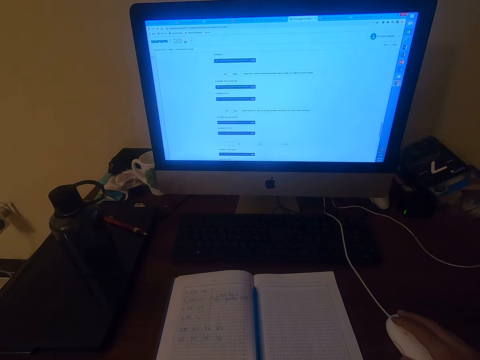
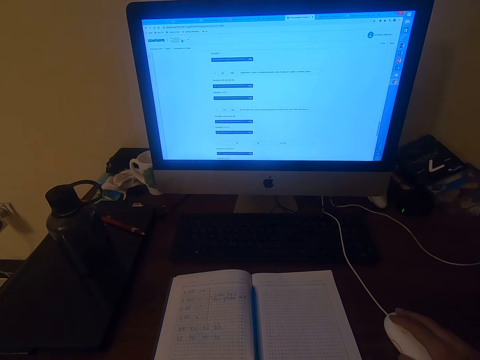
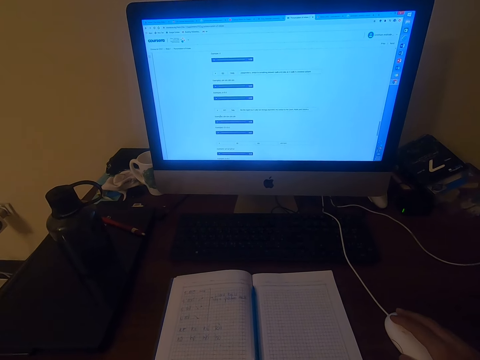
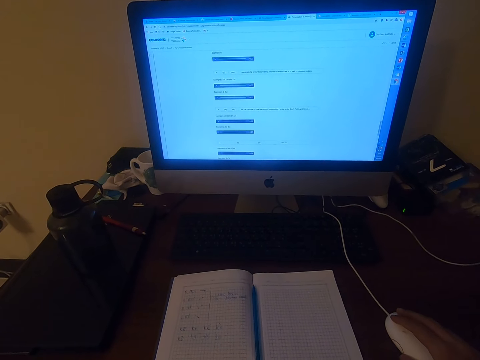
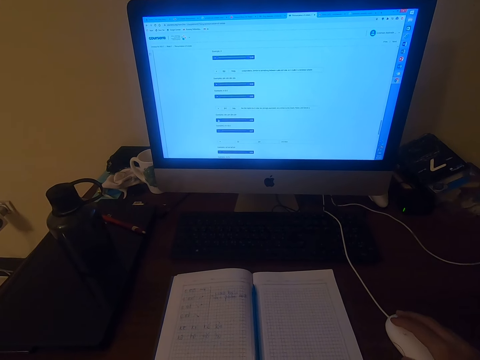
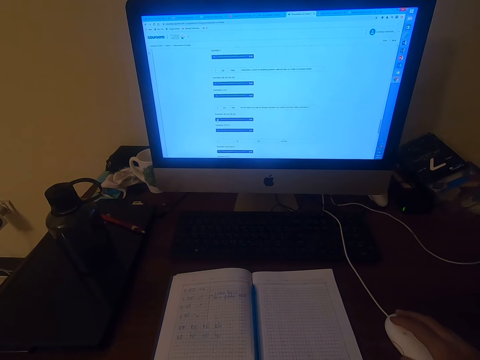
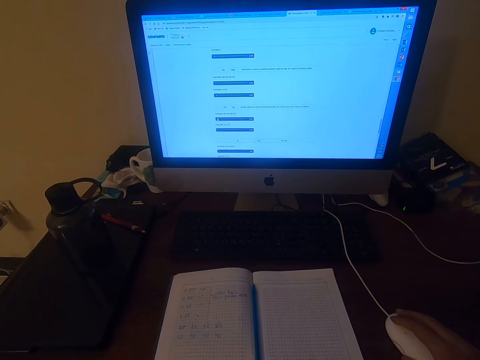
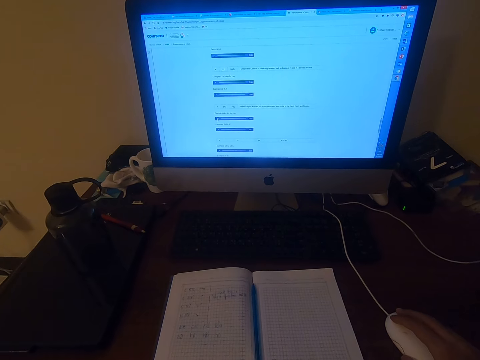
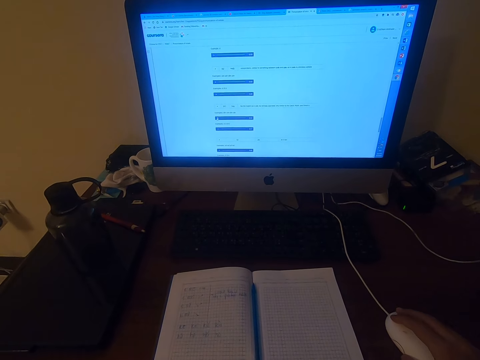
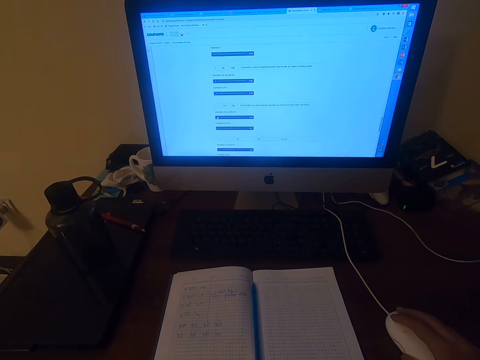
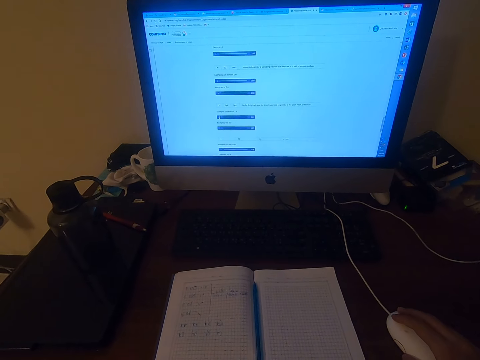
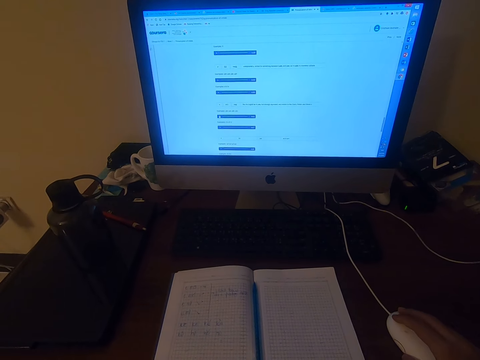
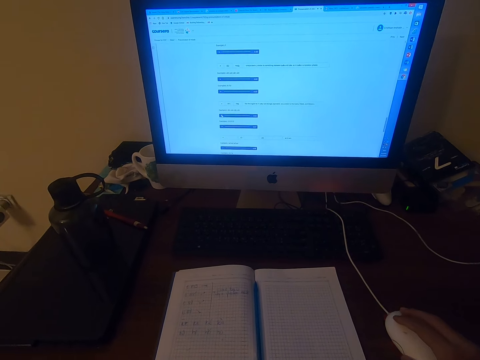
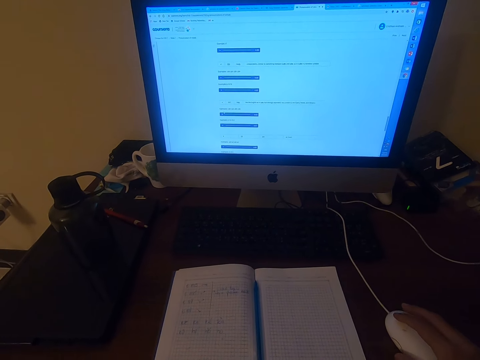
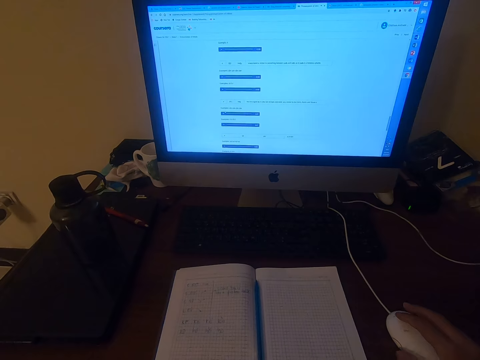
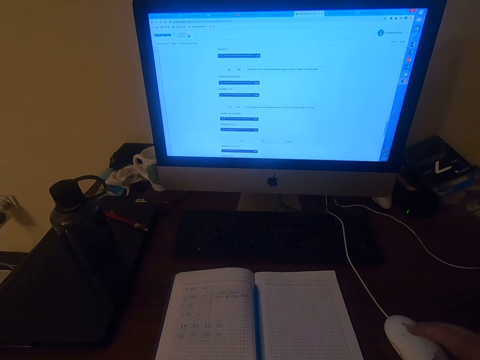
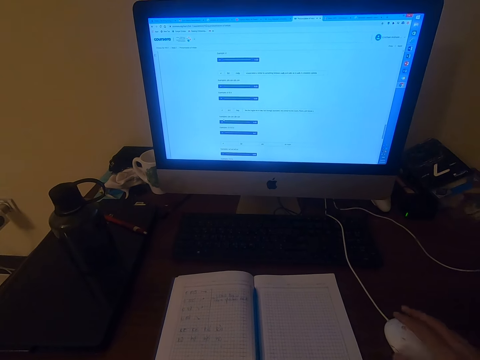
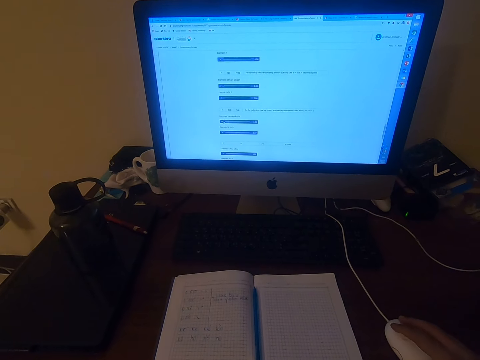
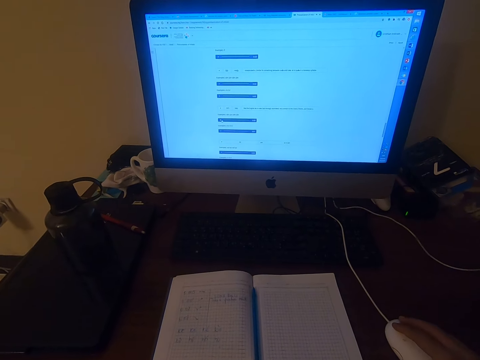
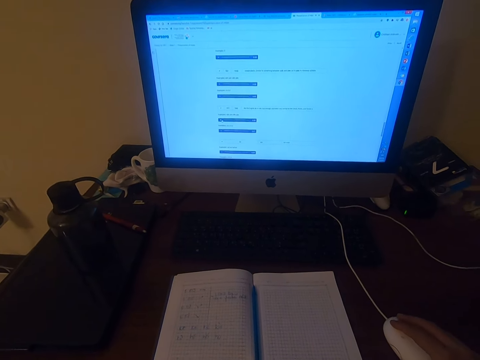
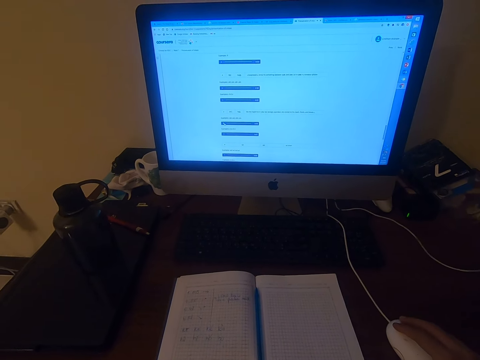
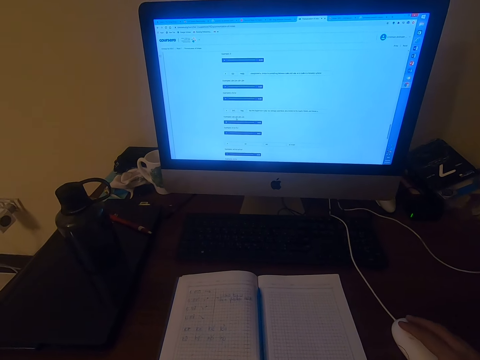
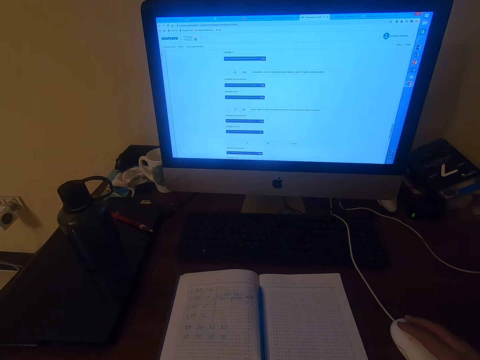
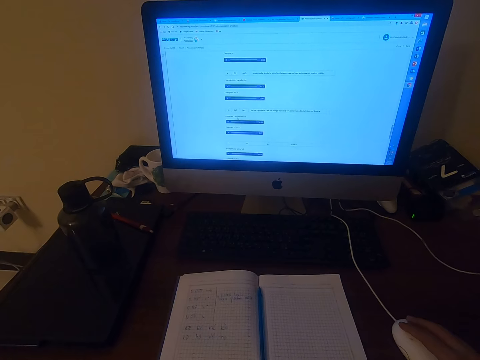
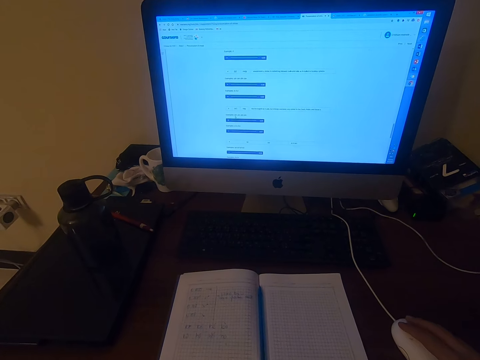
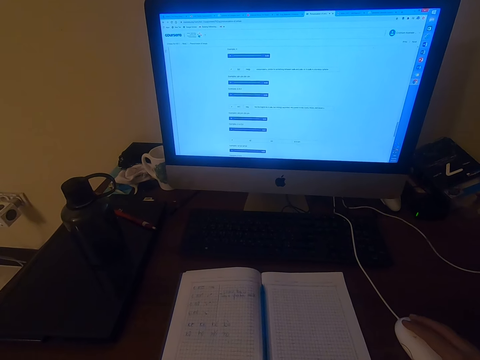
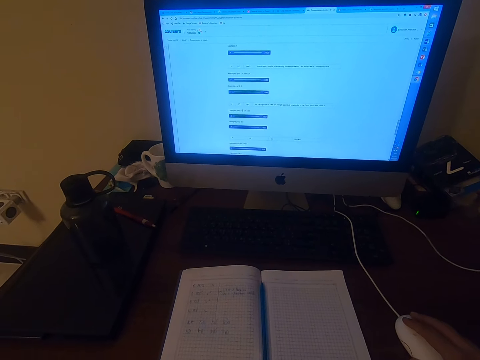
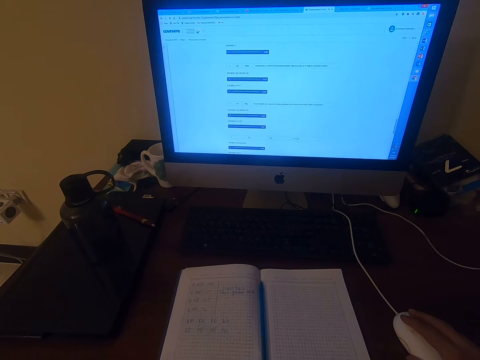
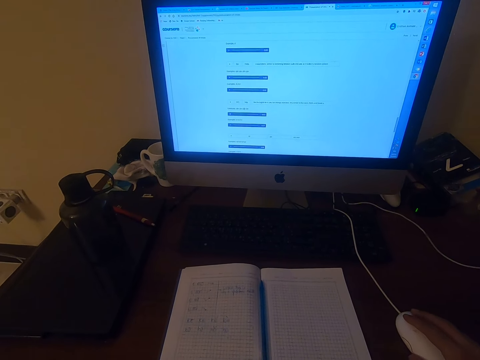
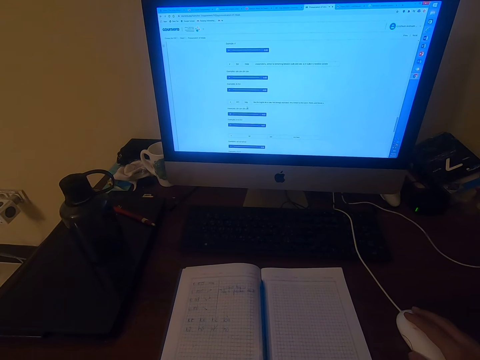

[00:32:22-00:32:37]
The camera wearer operates a computer.

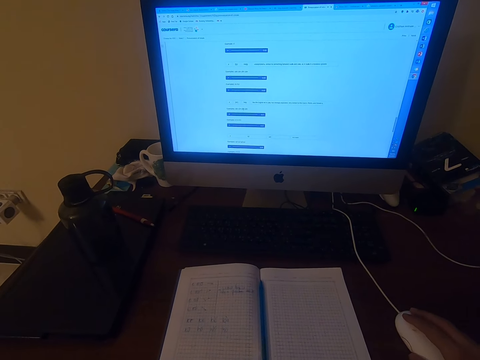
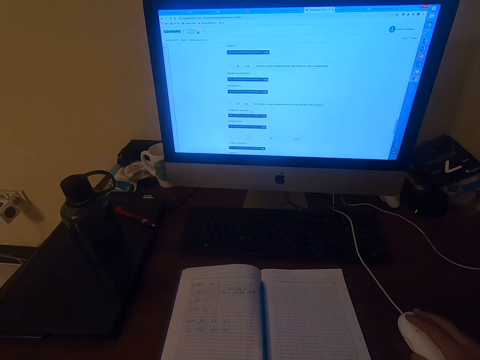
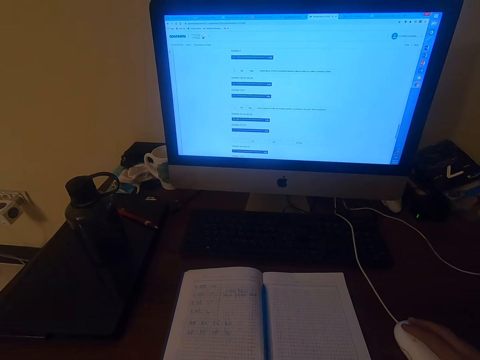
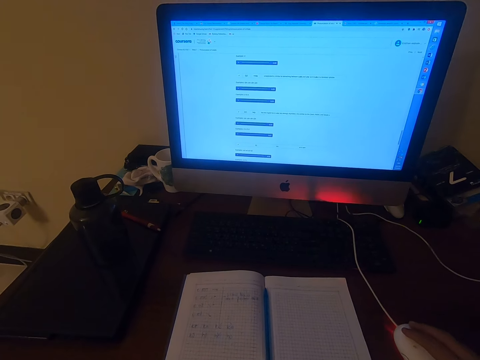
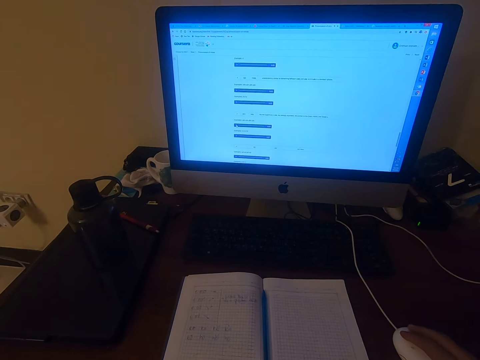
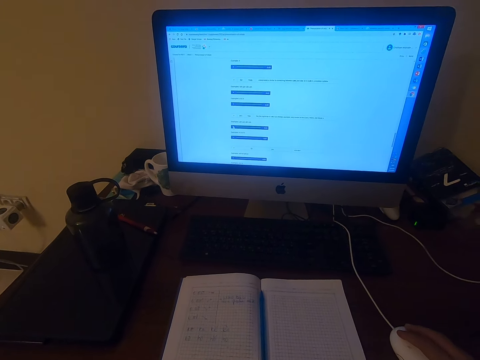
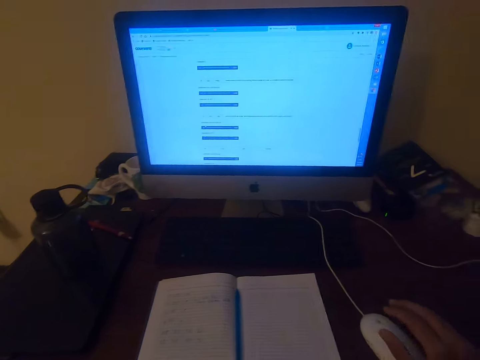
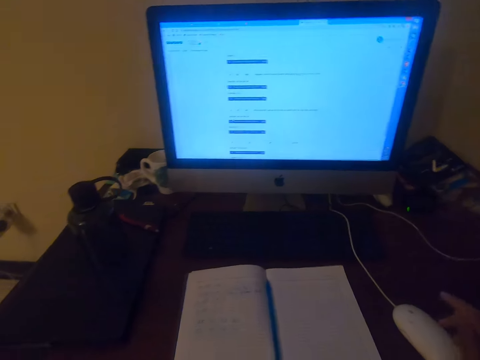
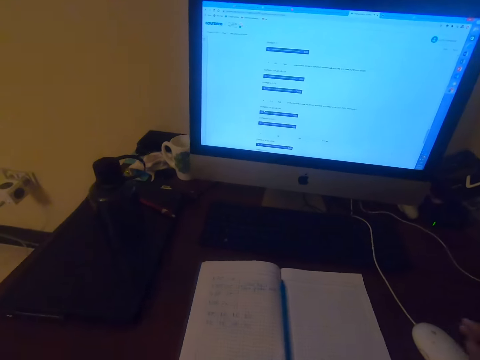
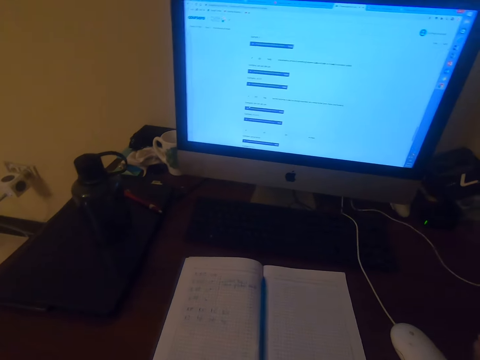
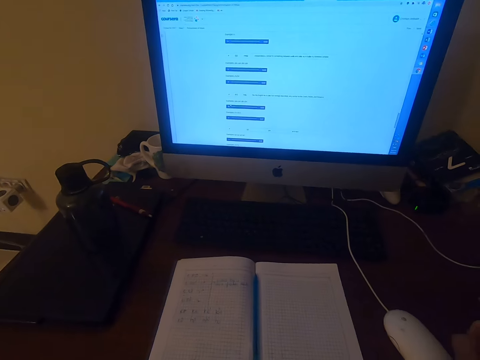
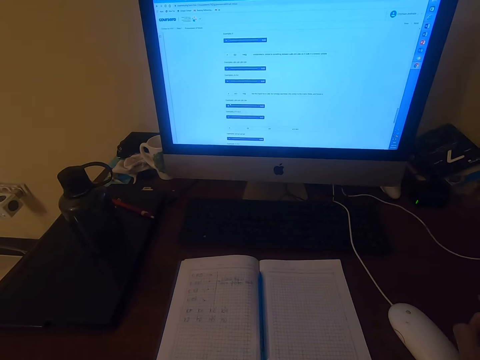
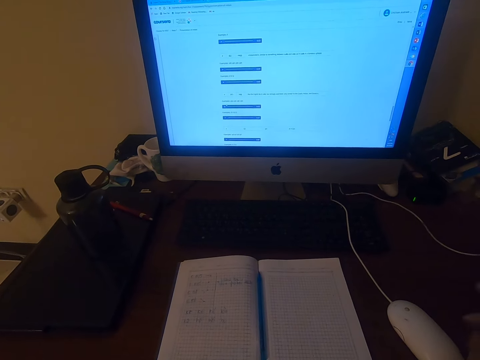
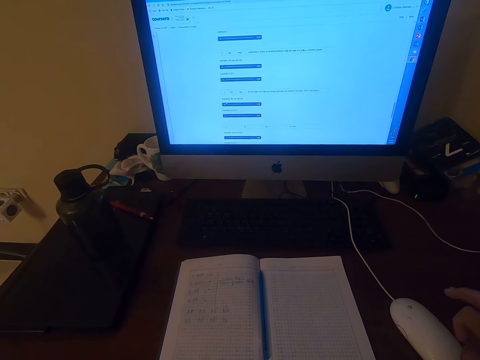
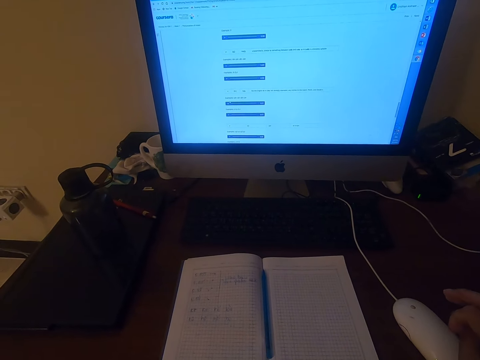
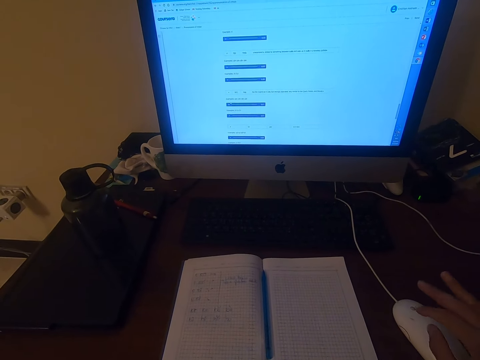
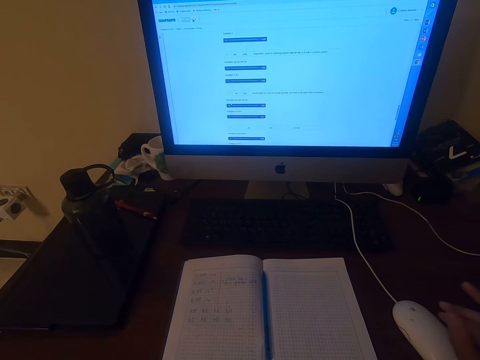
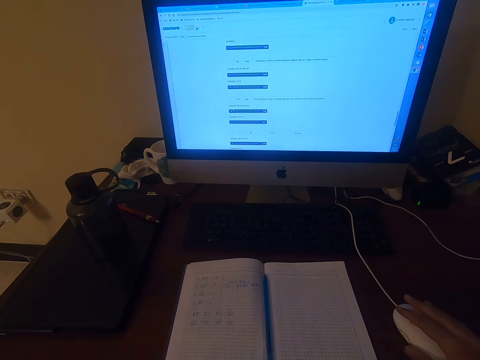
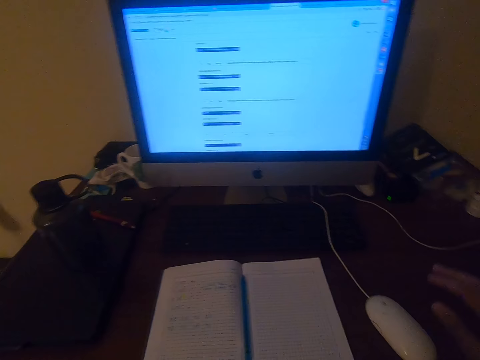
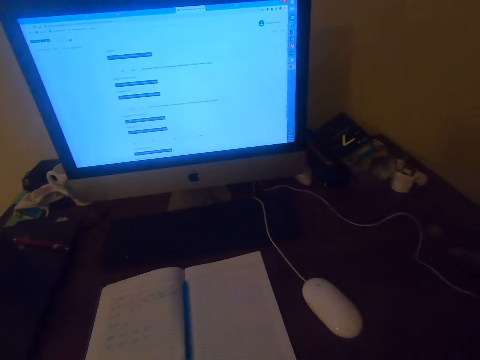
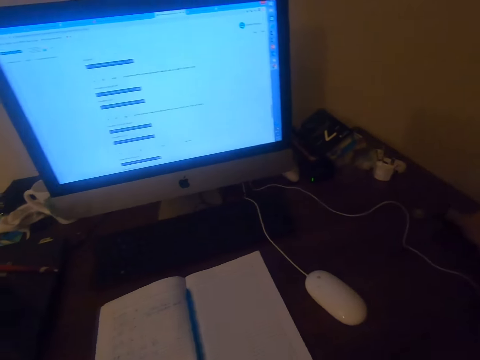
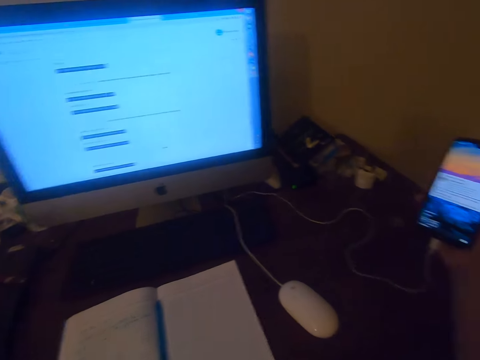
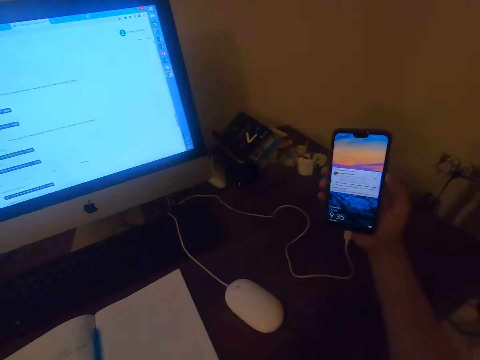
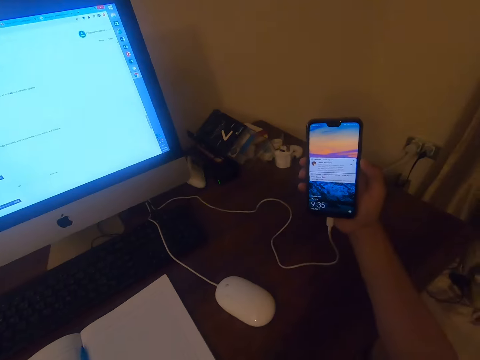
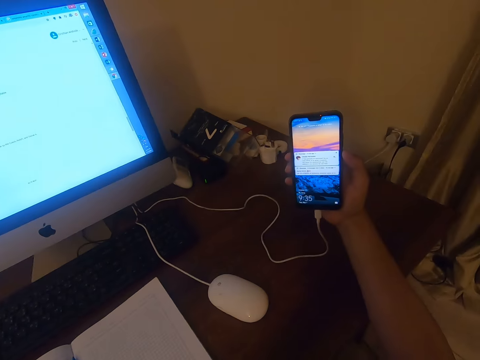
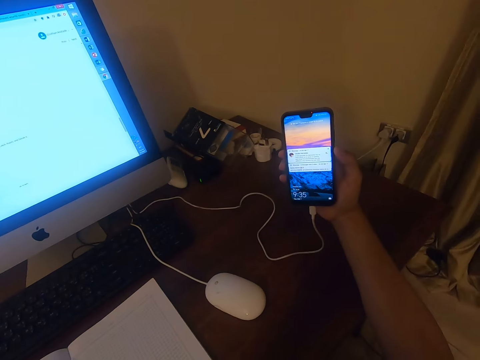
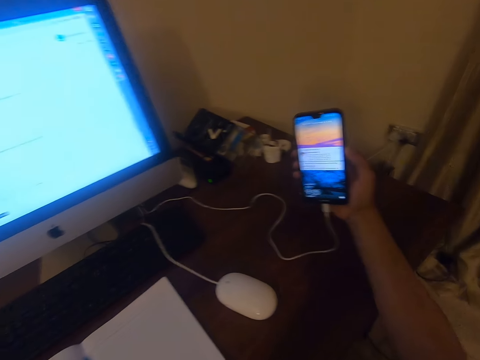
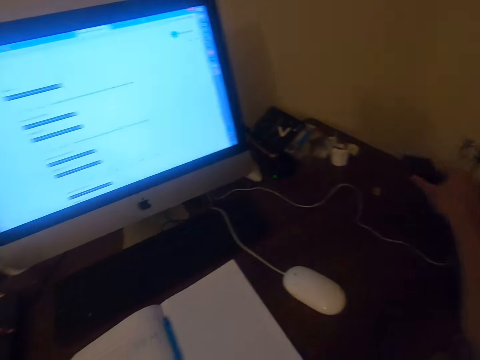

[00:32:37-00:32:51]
The camera wearer reads on a computer. They pick up a phone, hold the phone, and check the phone.
